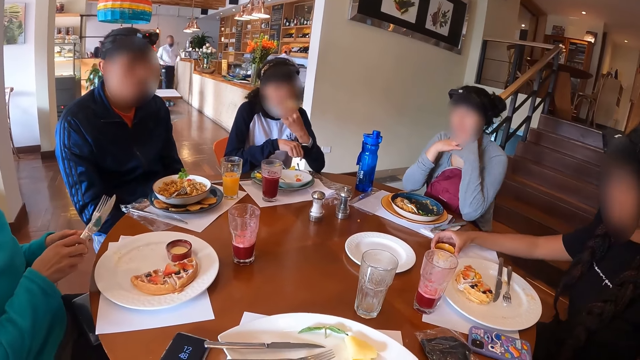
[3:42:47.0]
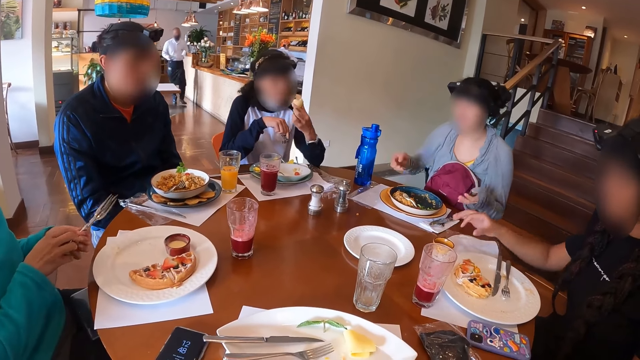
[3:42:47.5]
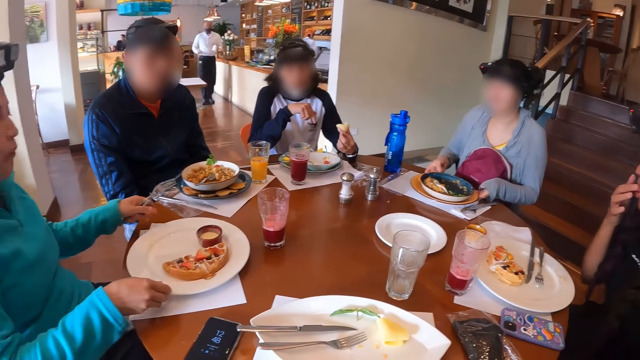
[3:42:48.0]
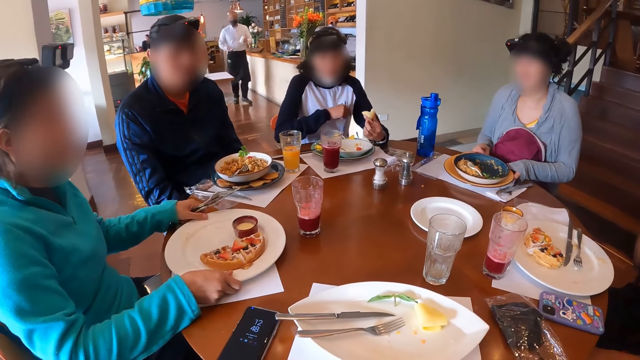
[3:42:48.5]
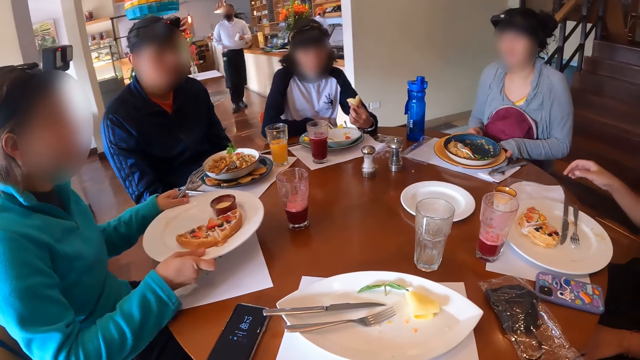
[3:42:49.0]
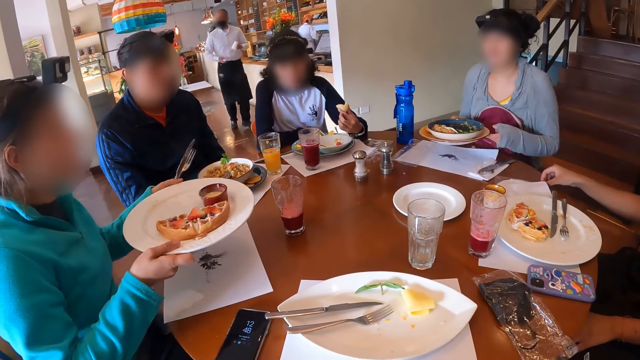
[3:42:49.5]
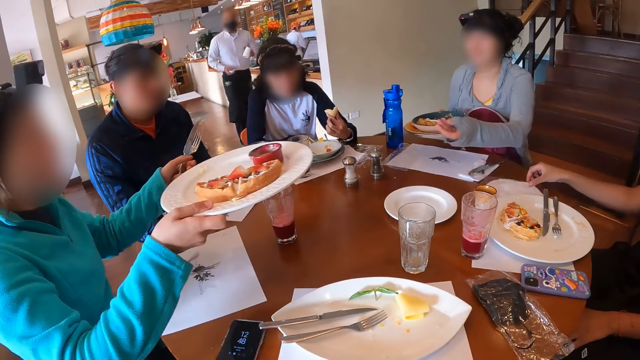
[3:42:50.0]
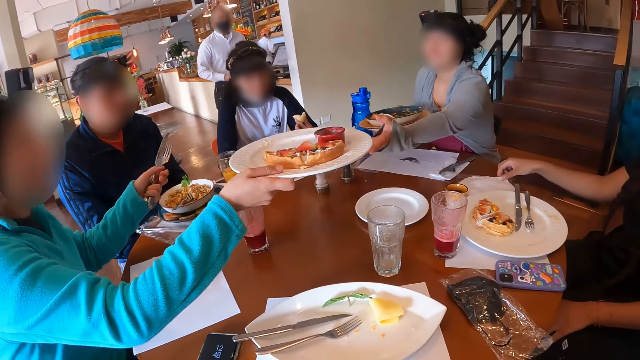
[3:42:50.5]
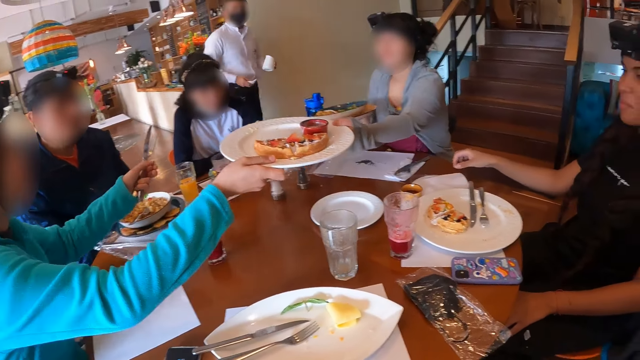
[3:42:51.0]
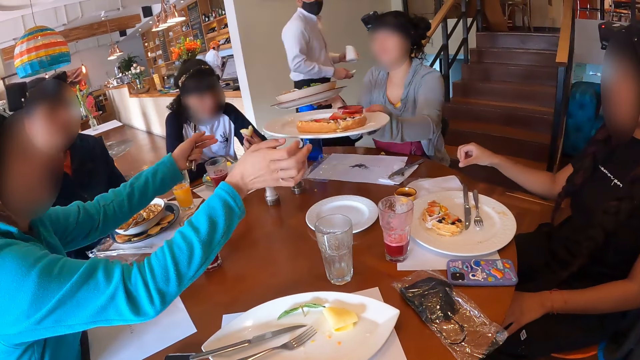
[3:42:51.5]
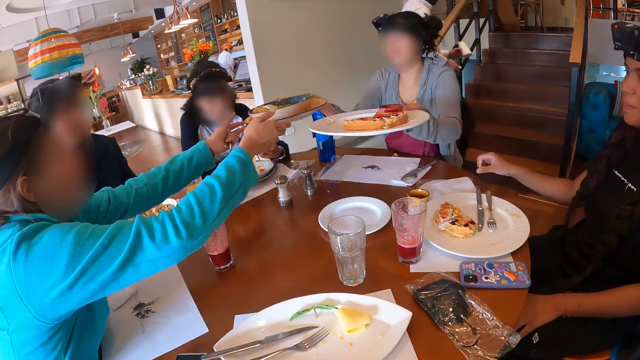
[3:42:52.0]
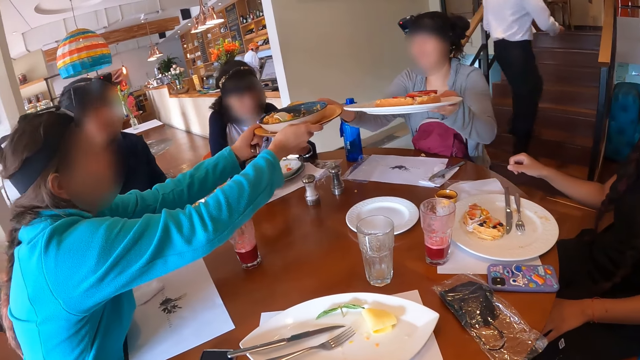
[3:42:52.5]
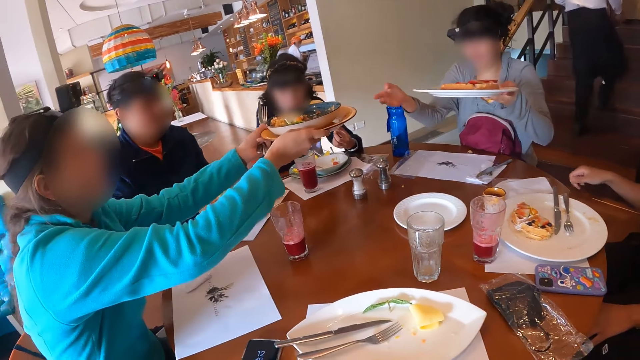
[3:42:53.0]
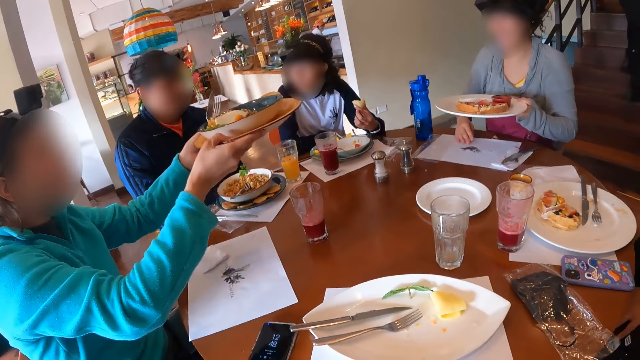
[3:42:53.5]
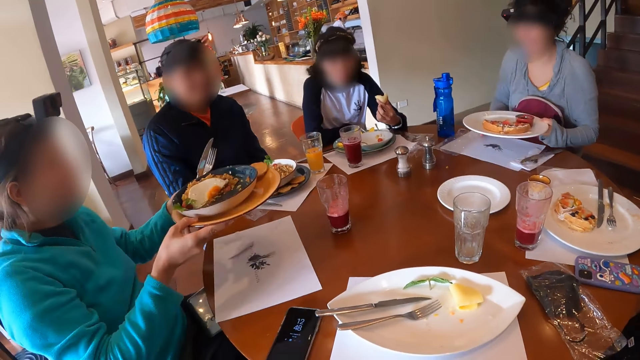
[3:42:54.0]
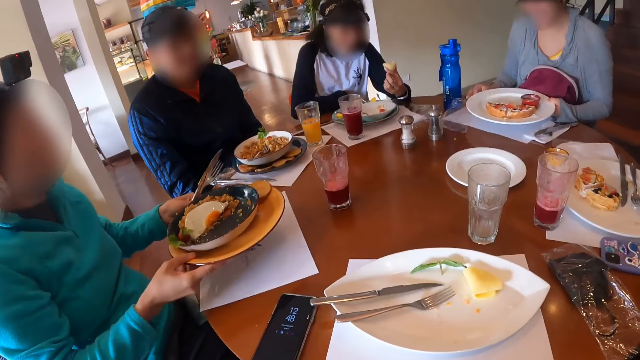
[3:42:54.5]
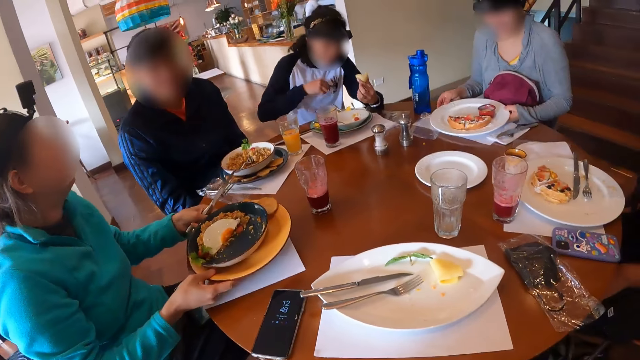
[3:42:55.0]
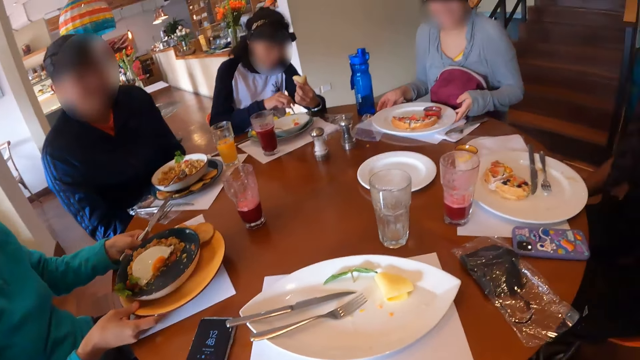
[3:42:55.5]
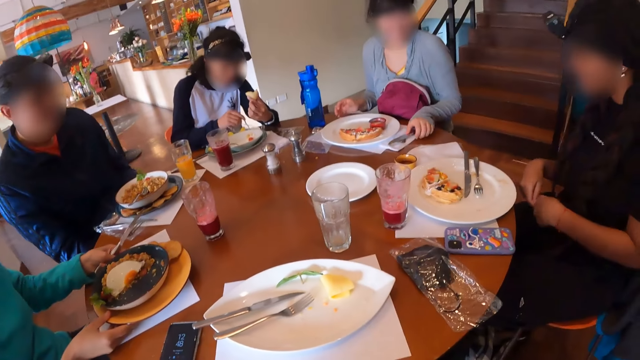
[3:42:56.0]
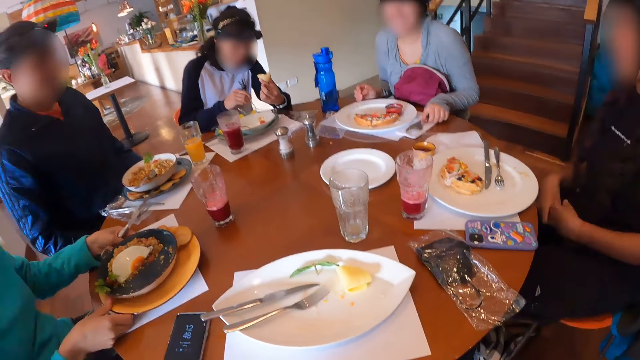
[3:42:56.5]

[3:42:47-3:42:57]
The third woman passes the knife from her right hand to her left hand. She picks up the plate on the table with both hands. The second woman picks up the plate on the table with both hands. The fourth woman touches a tissue on the table with her right hand. The second woman passes the plate to the third woman with her right hand. The third woman passes the plate to the second woman with her right hand. The third woman places the plate on the table with both hands. The second woman places the plate on the table with both hands.

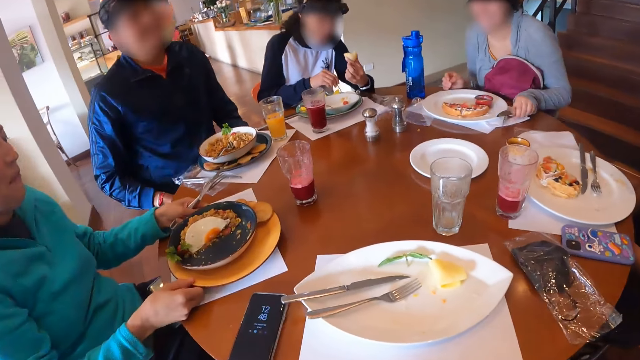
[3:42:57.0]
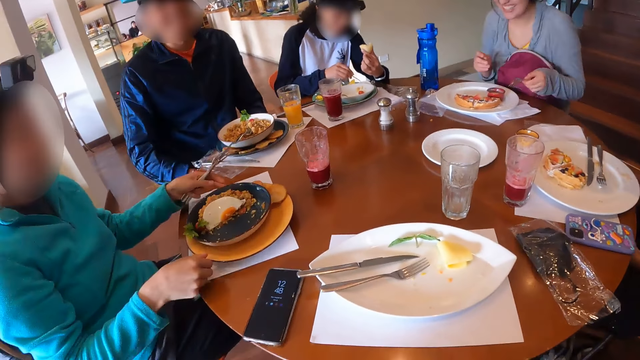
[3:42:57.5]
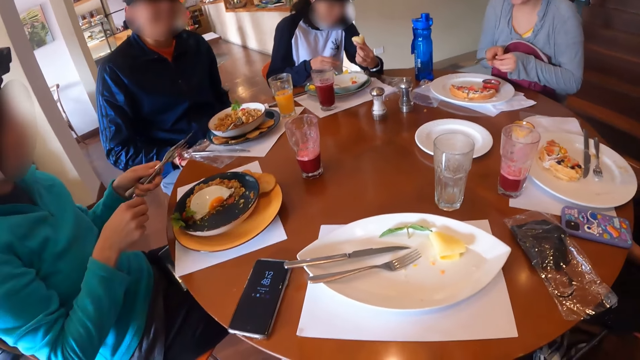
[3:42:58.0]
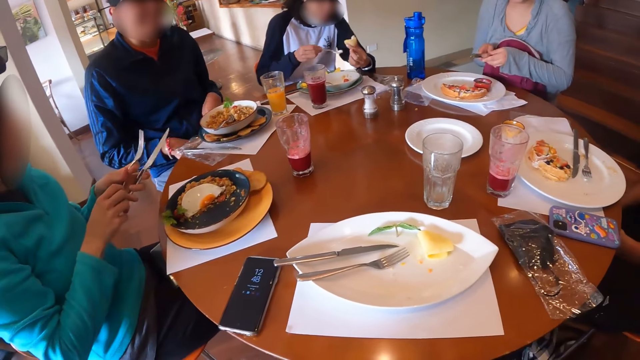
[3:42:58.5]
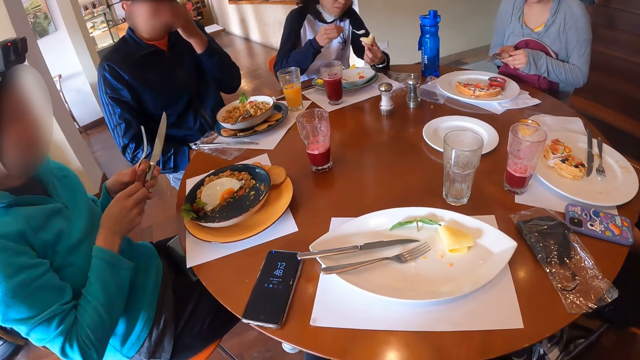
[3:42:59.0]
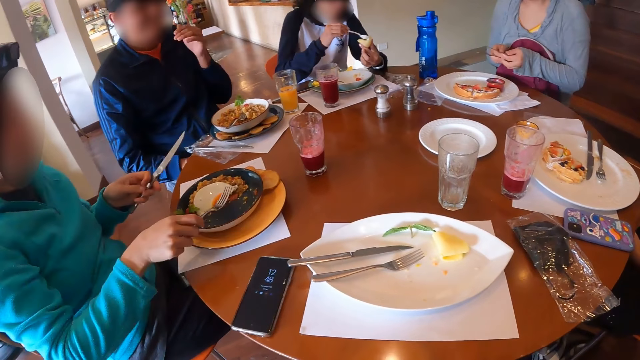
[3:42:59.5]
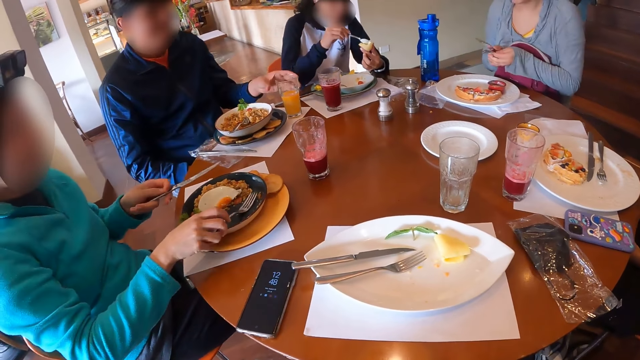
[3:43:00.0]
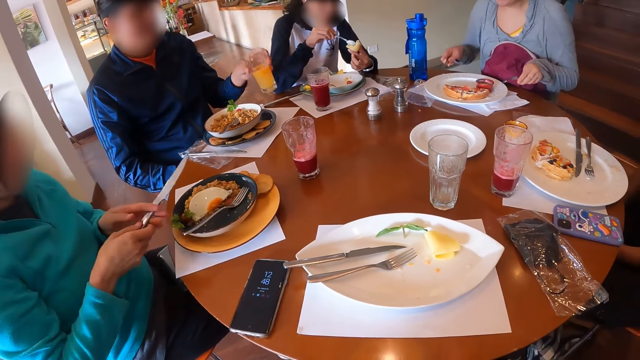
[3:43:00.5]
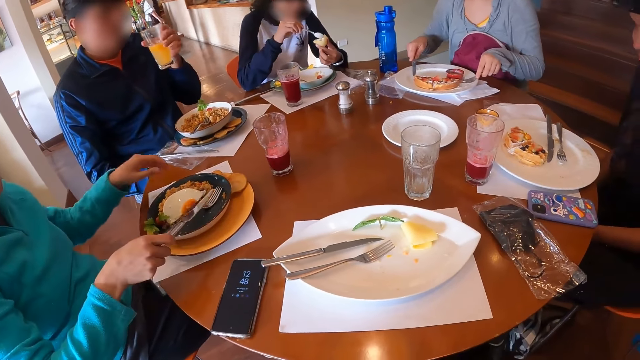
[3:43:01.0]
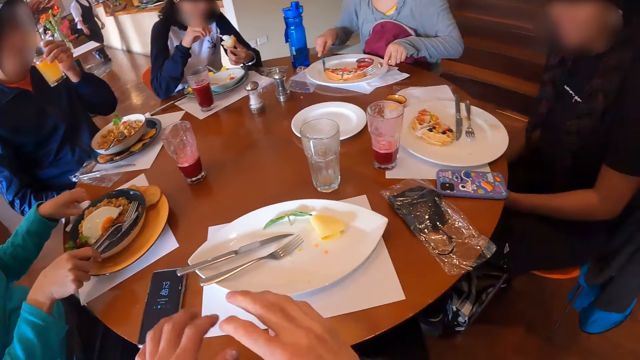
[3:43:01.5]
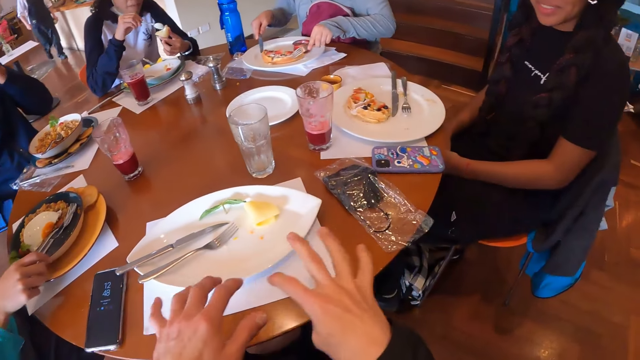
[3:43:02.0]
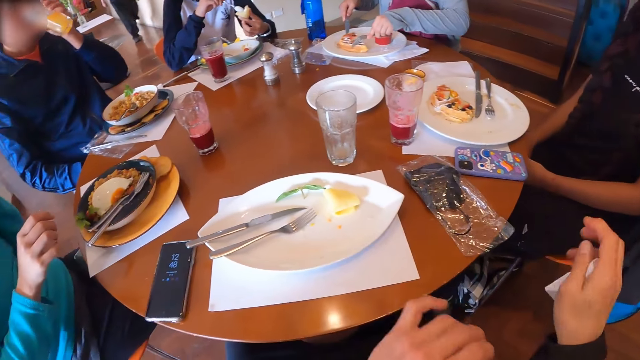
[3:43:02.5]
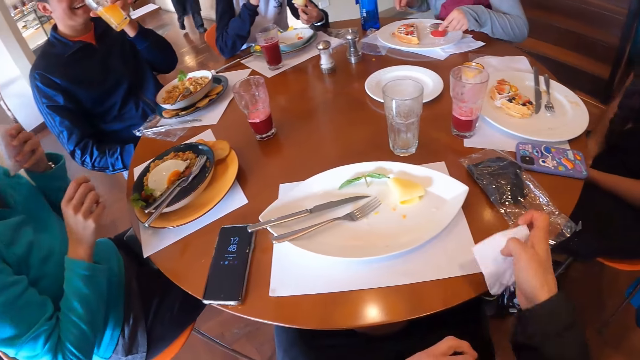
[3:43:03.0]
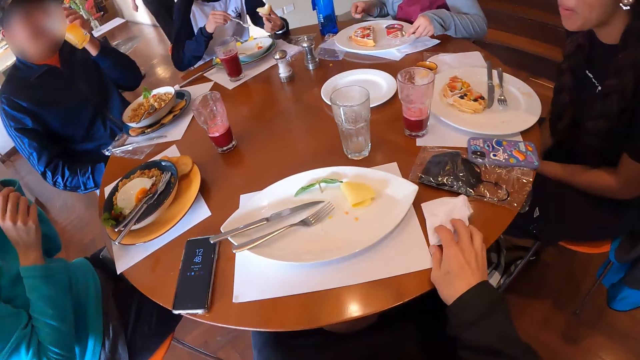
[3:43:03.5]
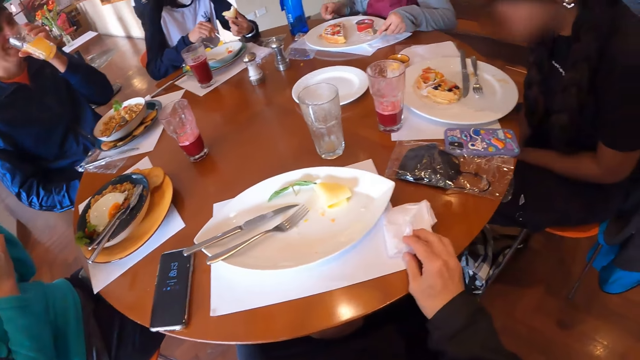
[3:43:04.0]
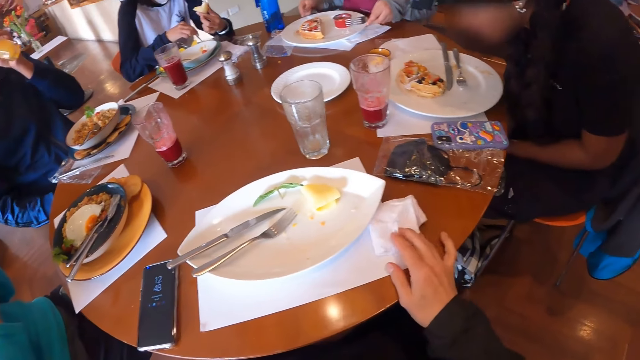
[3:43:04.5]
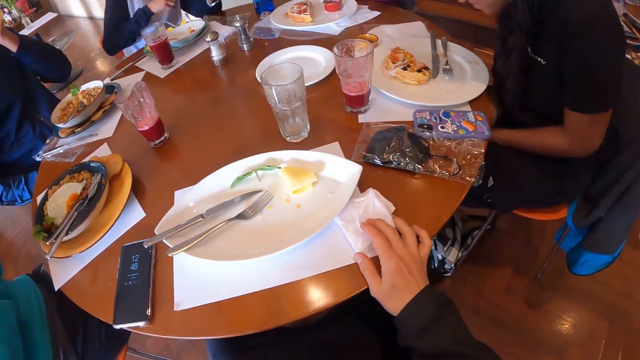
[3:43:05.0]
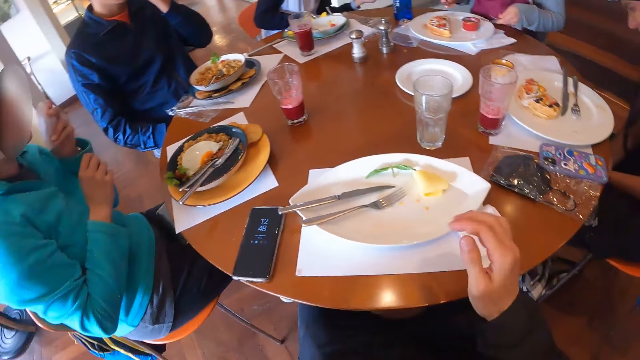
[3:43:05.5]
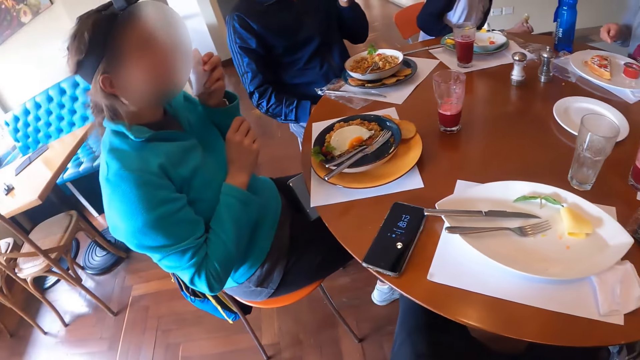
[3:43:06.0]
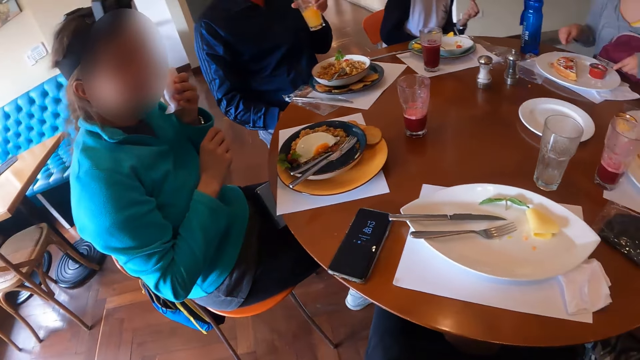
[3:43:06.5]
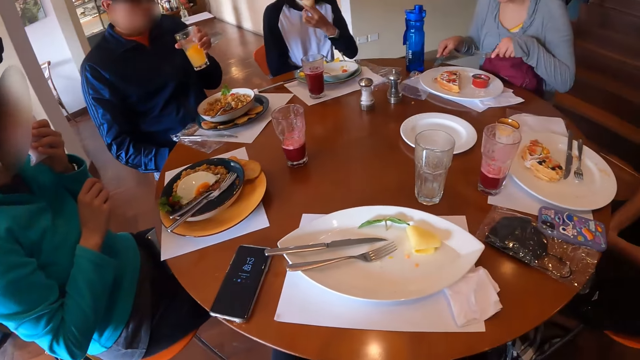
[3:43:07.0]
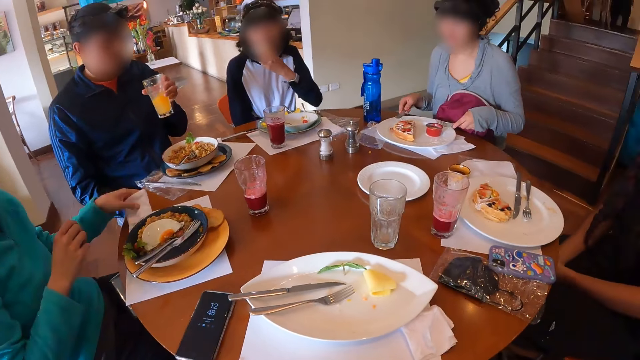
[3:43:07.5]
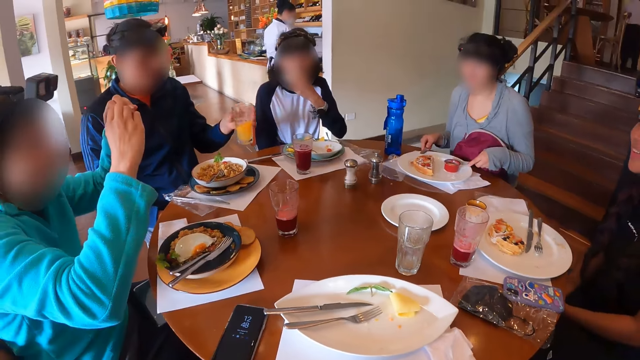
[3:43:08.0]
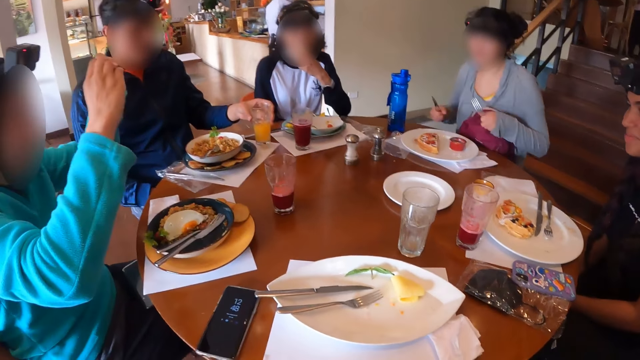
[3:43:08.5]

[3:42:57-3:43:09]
A woman scoops sauce from the bowl of sauce on the table with the spoon in her right hand. A man touches his face with his left hand. The first woman puts the sauce on the bread in her left hand with the spoon in her right hand. Another woman places the fork on the plate with her left hand. The man picks up the cup of juice from the table with his left hand. The second woman places the knife on the plate with her left hand, and picks up a tissue on the table with her left hand. The camera wearer gesticulates with both hands and interacts with a group of people in a restaurant. A third woman moves the pancake in the plate with the fork in her left hand. The man drinks the cup of juice from the table in his left hand. The camera wearer drops the tissue on the table with his right hand. The man places the cup of juice on the table with his left hand.
